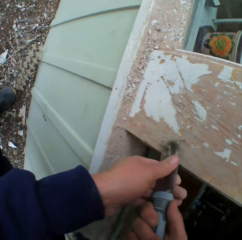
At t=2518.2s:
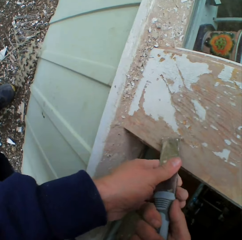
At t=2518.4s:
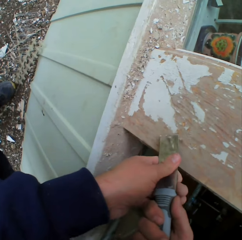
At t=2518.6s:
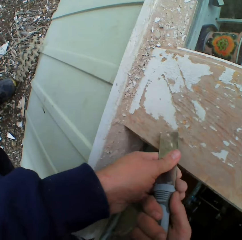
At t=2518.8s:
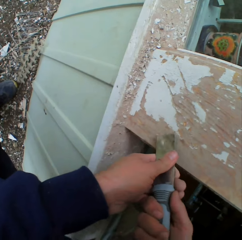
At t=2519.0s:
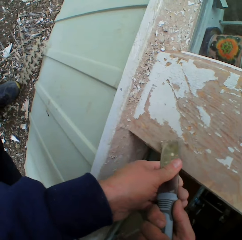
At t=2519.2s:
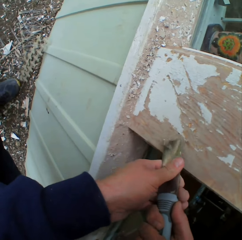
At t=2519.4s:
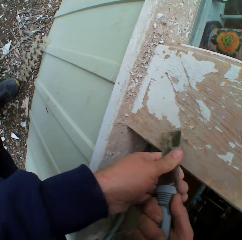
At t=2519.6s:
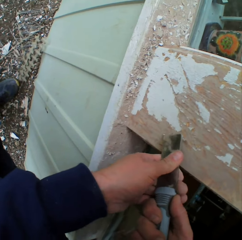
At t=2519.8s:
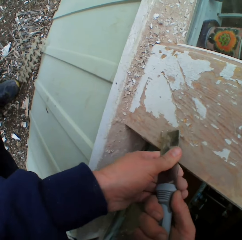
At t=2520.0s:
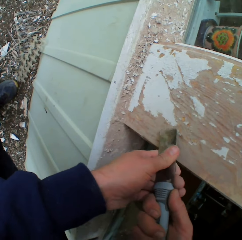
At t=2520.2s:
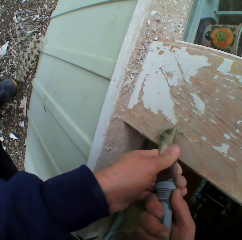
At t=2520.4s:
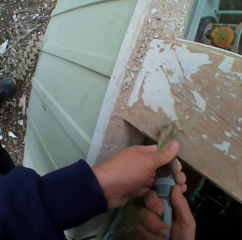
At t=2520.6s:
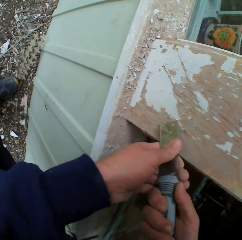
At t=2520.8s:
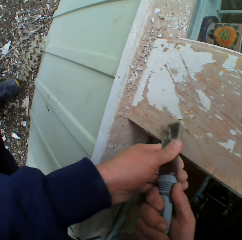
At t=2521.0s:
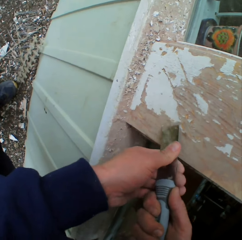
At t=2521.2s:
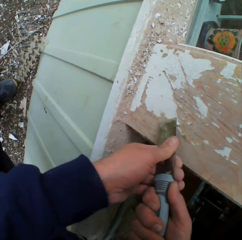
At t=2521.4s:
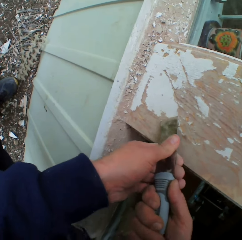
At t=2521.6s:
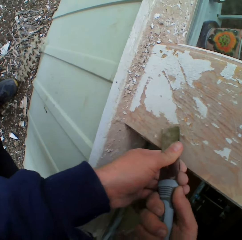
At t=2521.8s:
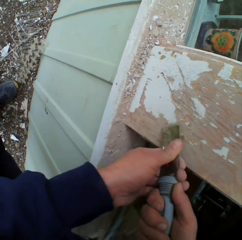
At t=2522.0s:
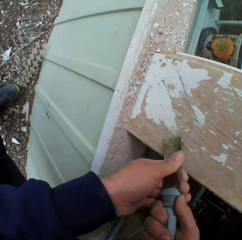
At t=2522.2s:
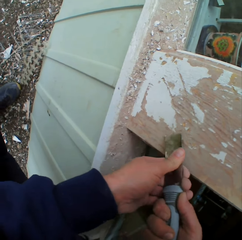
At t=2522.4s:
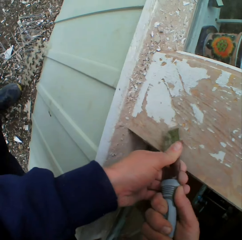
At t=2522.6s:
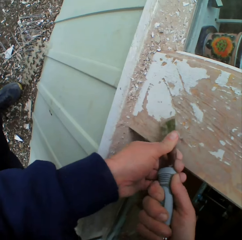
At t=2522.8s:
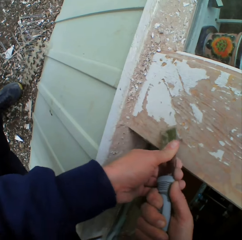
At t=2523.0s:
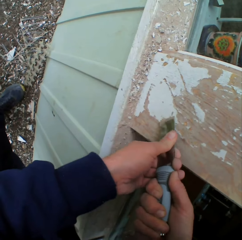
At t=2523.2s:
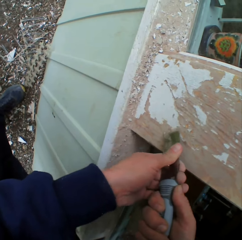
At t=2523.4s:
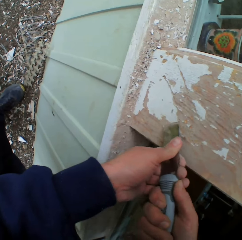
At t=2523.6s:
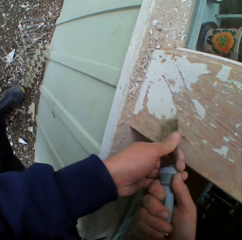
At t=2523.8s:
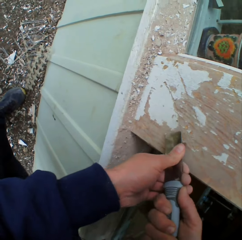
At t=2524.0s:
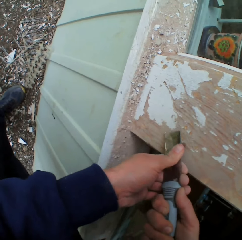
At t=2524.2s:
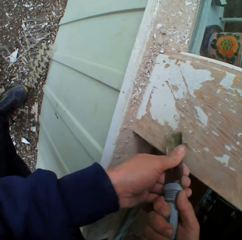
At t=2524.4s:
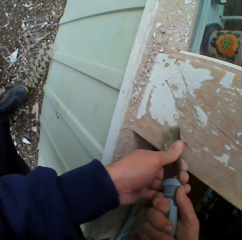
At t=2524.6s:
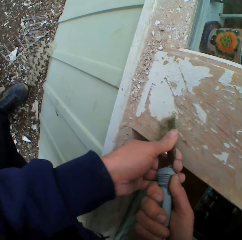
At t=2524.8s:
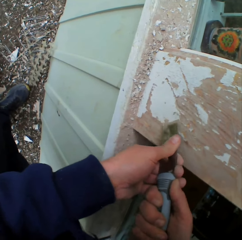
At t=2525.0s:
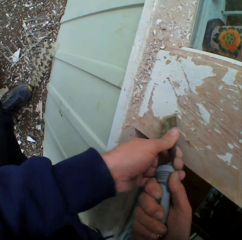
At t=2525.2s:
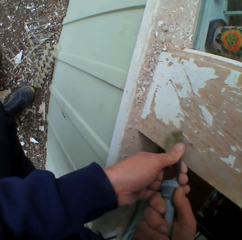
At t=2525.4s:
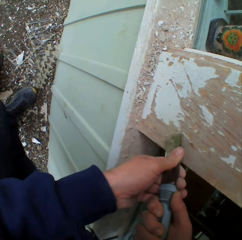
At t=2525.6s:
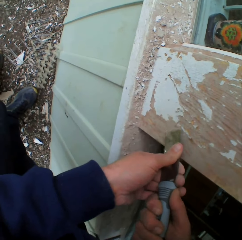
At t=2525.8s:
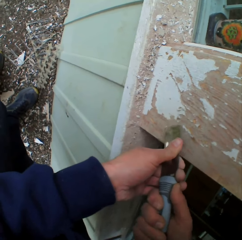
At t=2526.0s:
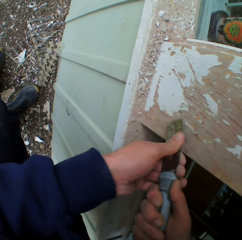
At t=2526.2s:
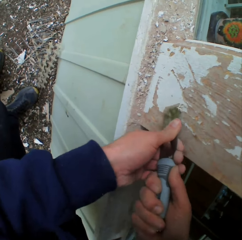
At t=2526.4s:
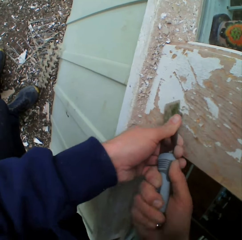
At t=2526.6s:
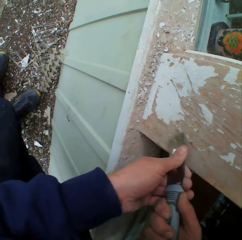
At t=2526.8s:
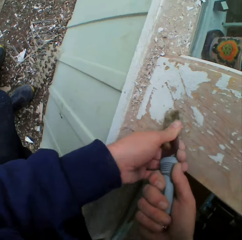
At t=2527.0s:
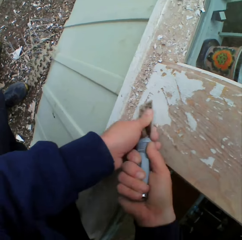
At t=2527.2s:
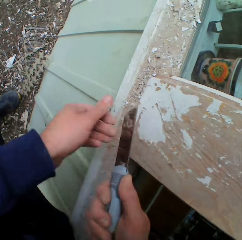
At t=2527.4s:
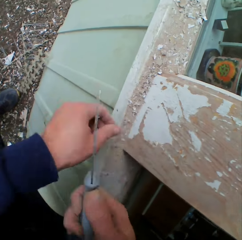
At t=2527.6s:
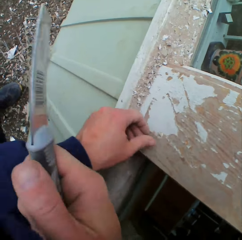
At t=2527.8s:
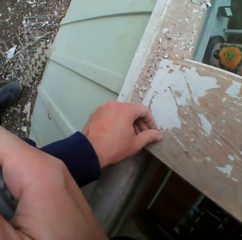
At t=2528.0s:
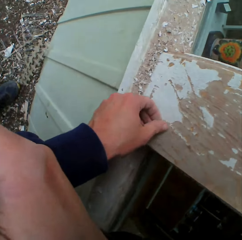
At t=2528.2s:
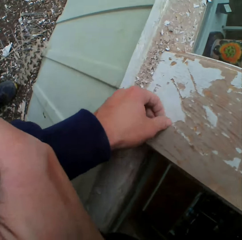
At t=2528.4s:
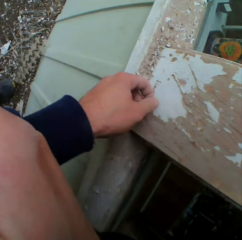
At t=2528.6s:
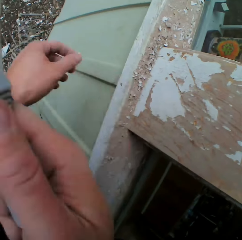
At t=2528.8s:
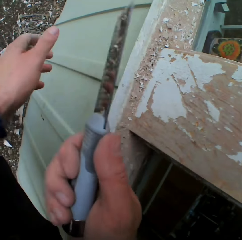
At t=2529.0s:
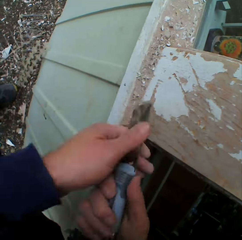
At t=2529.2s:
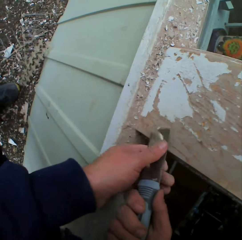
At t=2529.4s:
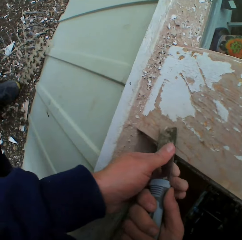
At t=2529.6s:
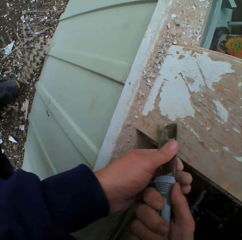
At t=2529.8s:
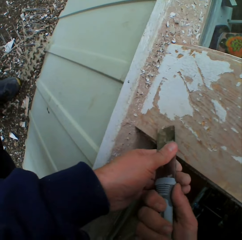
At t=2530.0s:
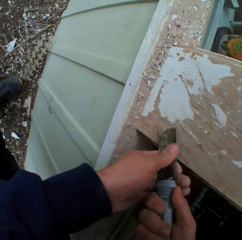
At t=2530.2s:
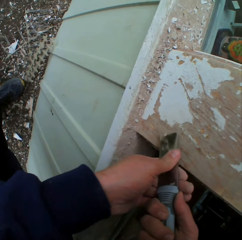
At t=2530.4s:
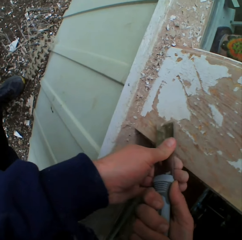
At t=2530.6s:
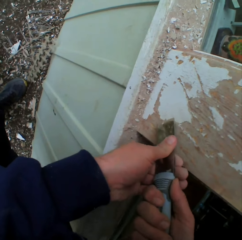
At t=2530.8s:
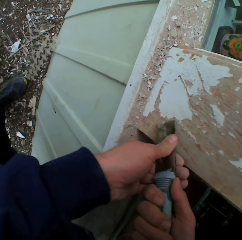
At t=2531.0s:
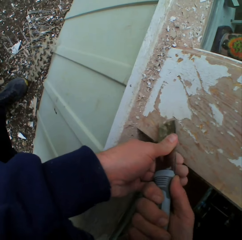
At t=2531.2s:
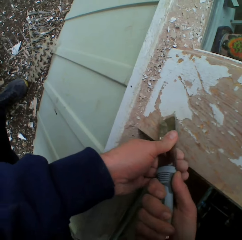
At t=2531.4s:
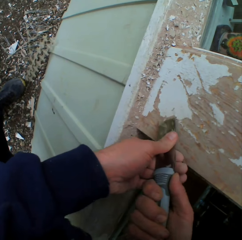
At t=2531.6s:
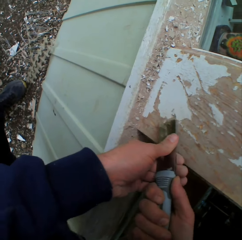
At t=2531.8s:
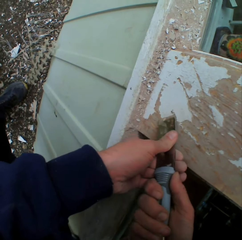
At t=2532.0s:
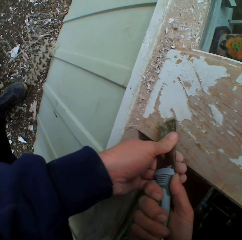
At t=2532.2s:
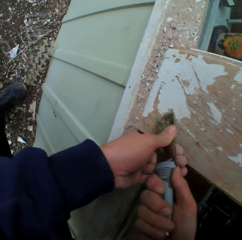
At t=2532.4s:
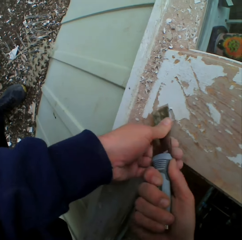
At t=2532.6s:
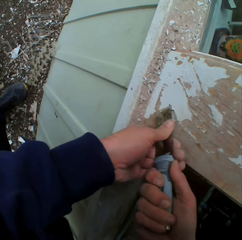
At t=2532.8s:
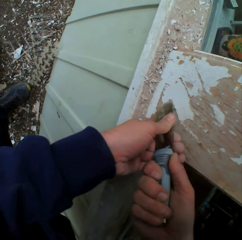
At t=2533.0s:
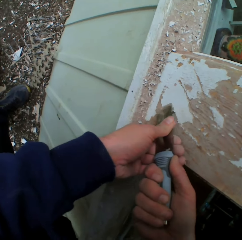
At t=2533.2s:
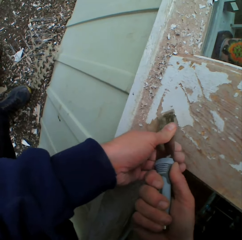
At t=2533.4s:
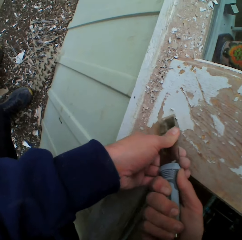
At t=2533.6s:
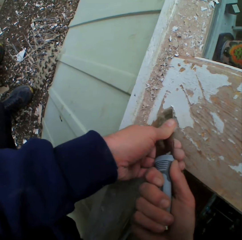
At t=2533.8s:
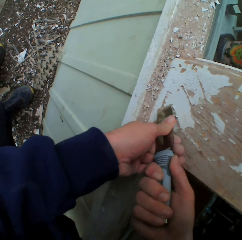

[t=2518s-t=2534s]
The camera wearer scrapes the surface. They remove the dried paint on the wall with a chisel. They touch the surface. They scrape the surface.

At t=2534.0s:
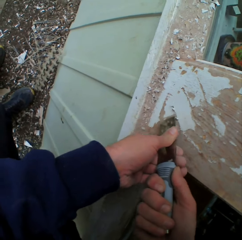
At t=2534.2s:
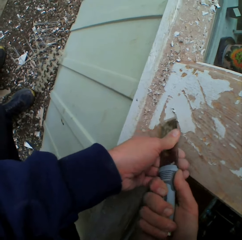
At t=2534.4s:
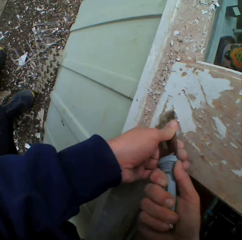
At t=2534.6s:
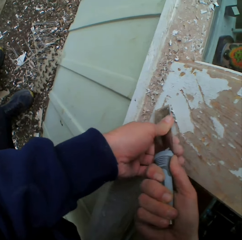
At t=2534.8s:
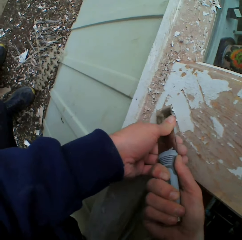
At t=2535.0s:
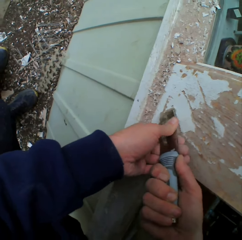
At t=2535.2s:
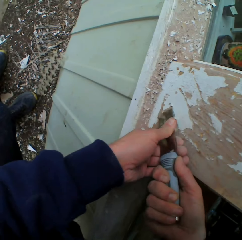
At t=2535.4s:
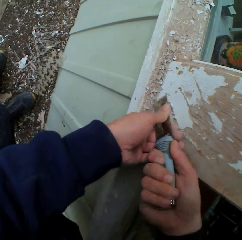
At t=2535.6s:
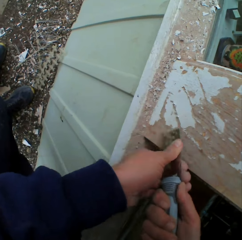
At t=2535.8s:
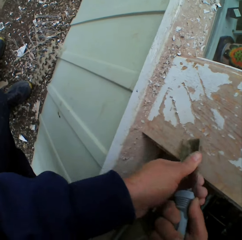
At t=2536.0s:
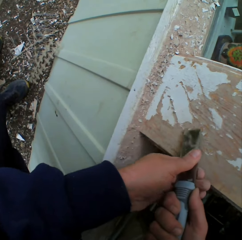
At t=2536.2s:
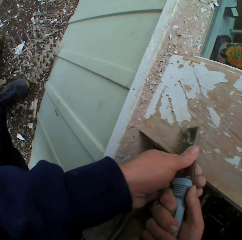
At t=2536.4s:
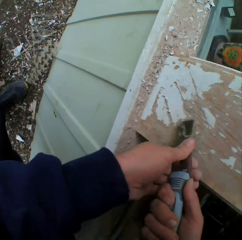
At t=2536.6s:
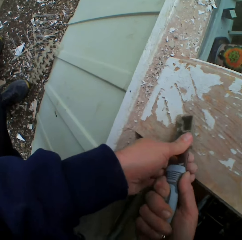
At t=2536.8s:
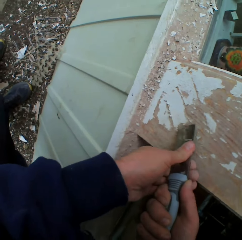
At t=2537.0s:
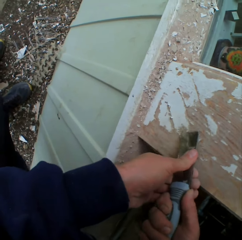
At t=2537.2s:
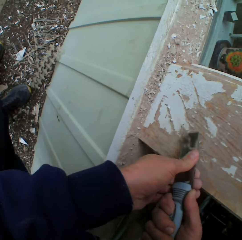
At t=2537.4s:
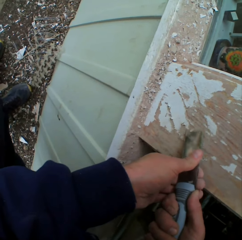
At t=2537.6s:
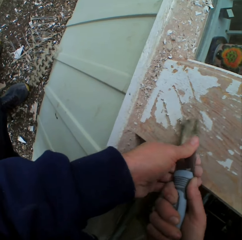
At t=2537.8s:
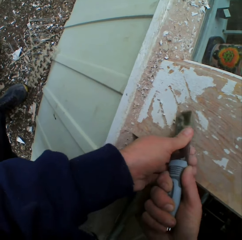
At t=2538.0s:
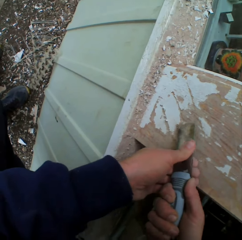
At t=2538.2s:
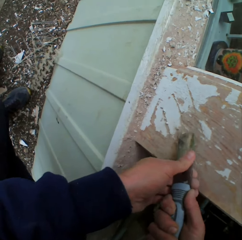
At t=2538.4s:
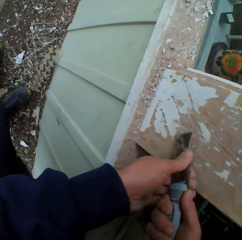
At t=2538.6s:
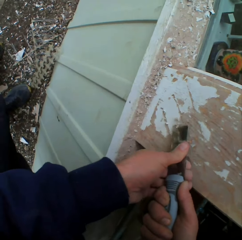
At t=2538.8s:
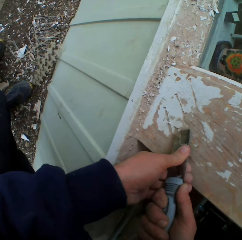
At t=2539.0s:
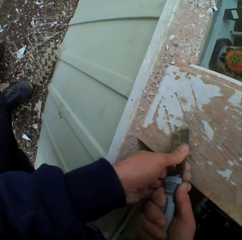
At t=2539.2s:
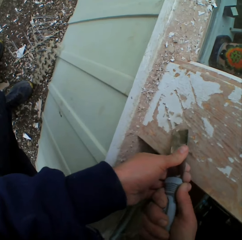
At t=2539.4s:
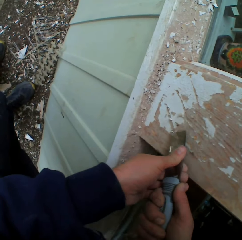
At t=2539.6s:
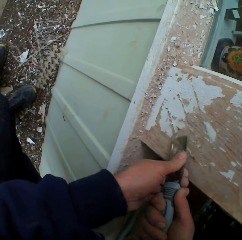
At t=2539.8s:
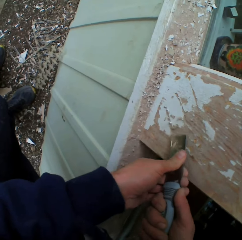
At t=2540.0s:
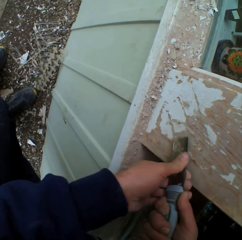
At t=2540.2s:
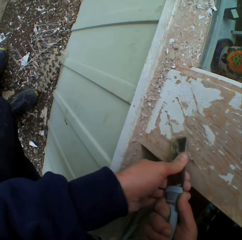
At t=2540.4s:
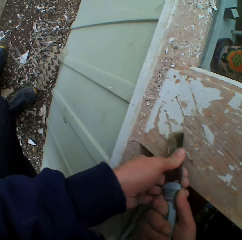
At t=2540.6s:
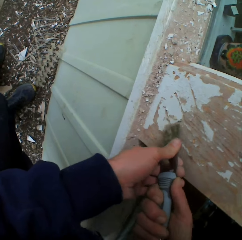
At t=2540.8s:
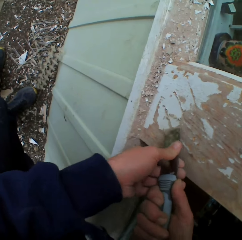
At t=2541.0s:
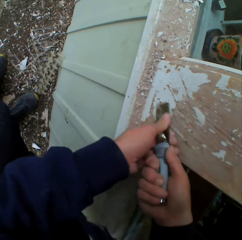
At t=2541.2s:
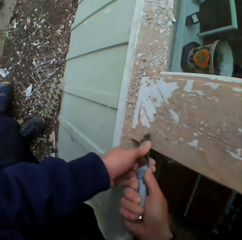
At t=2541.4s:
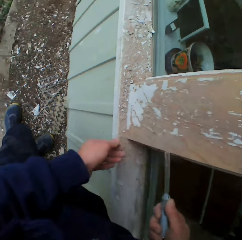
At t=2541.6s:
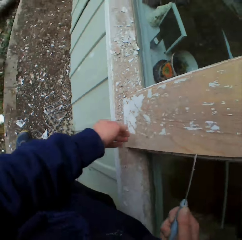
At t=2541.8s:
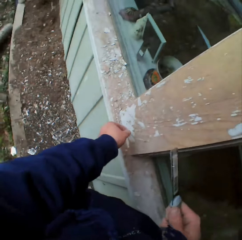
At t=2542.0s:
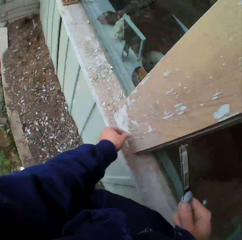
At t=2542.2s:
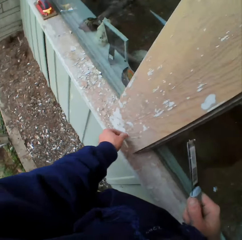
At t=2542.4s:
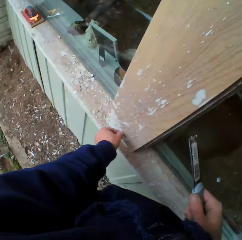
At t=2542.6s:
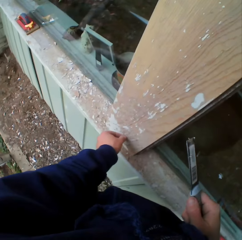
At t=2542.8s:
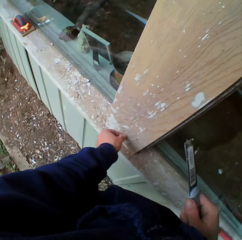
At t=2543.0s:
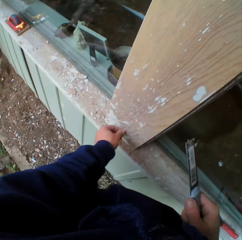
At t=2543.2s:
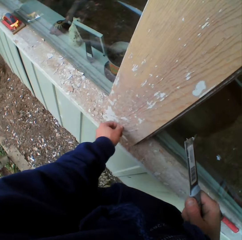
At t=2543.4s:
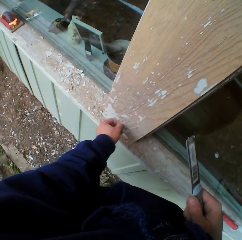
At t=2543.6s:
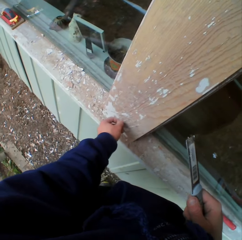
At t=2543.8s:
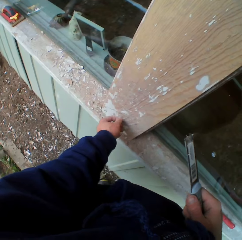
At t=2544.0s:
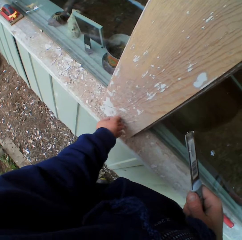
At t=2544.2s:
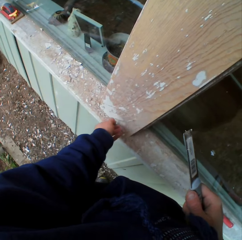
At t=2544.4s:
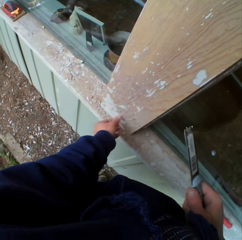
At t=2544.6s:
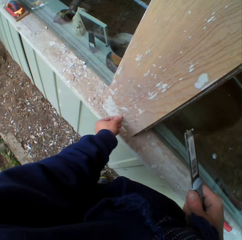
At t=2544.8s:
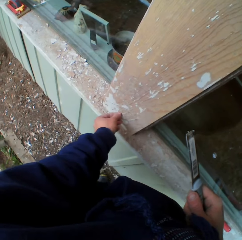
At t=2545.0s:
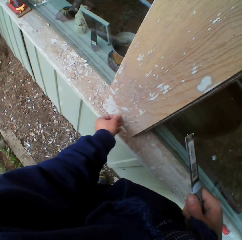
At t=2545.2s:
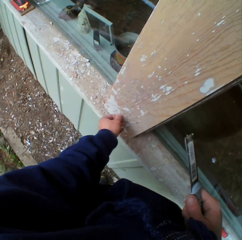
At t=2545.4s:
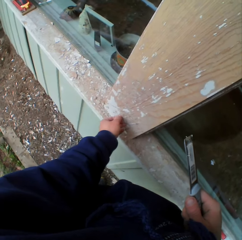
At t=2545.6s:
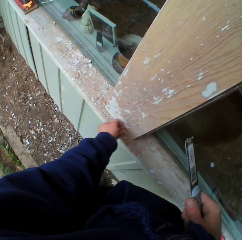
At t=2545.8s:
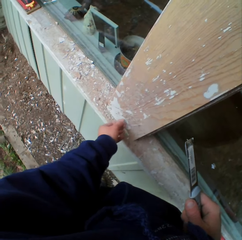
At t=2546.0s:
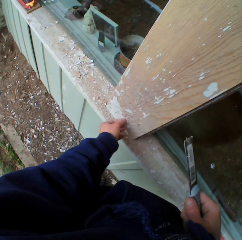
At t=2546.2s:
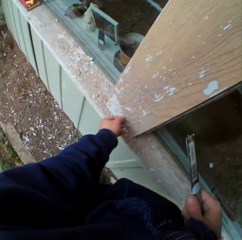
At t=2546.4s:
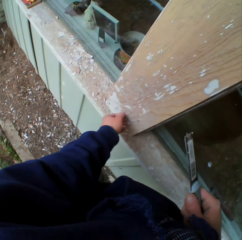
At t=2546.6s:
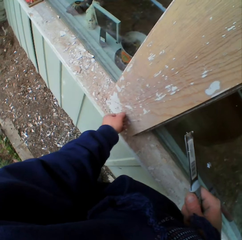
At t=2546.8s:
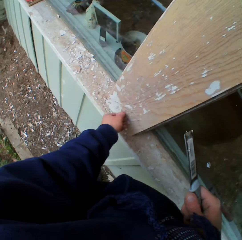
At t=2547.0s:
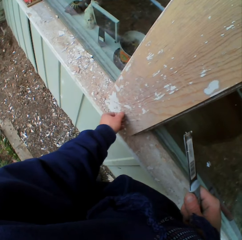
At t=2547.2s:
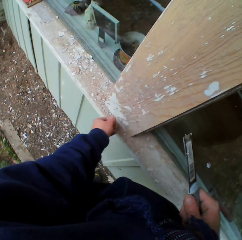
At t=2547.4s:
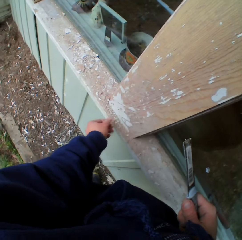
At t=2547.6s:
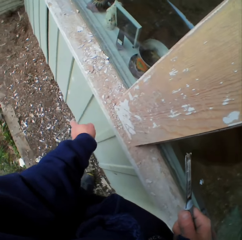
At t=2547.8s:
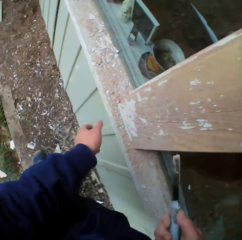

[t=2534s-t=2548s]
The camera wearer touches the surface. He removes the dried paint with his left hand.
